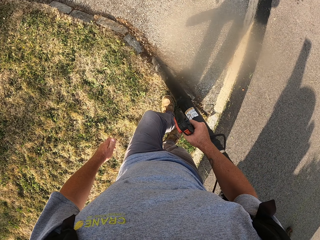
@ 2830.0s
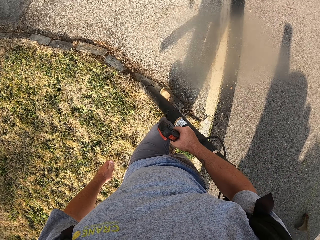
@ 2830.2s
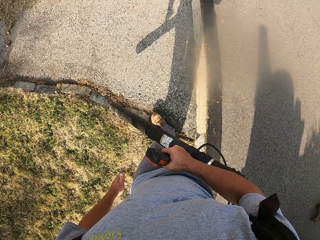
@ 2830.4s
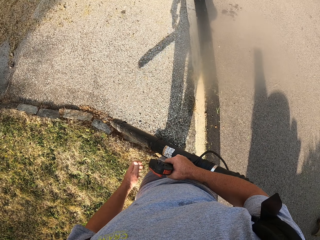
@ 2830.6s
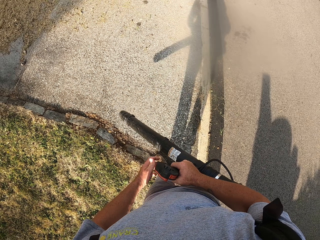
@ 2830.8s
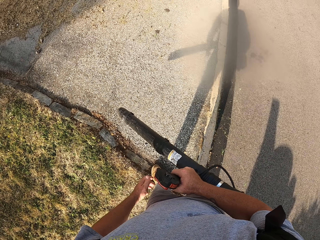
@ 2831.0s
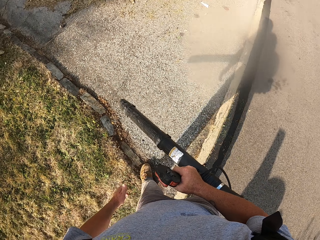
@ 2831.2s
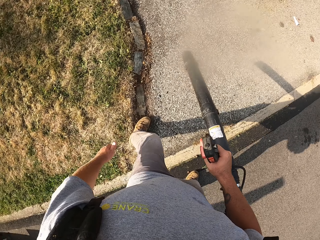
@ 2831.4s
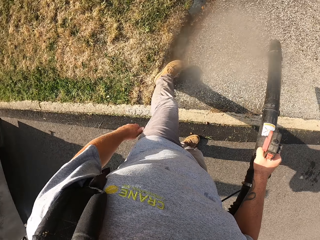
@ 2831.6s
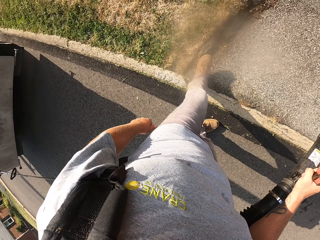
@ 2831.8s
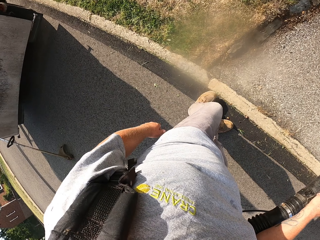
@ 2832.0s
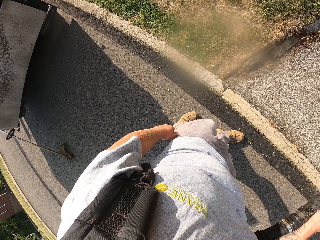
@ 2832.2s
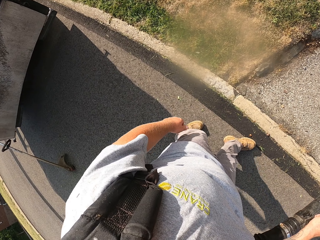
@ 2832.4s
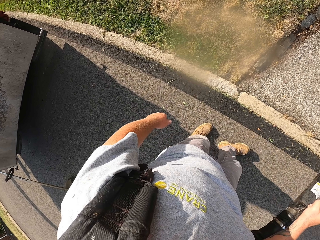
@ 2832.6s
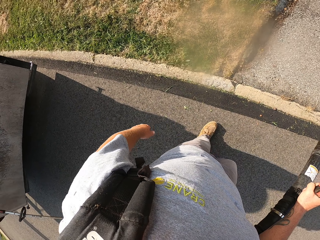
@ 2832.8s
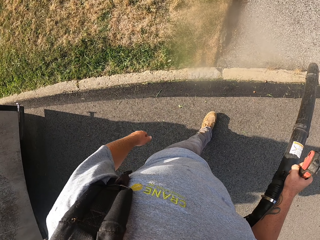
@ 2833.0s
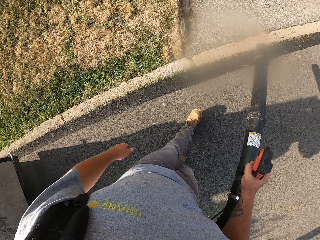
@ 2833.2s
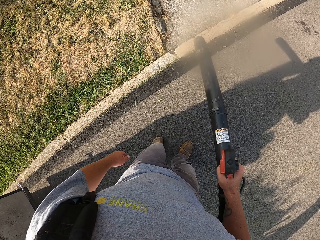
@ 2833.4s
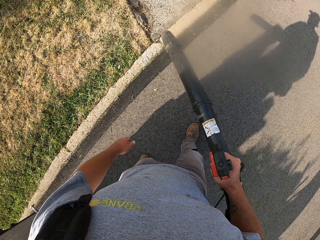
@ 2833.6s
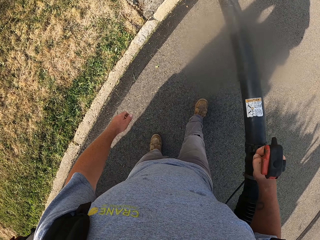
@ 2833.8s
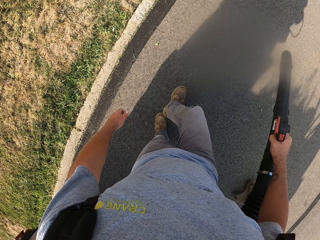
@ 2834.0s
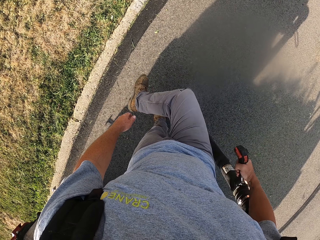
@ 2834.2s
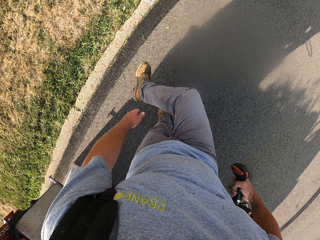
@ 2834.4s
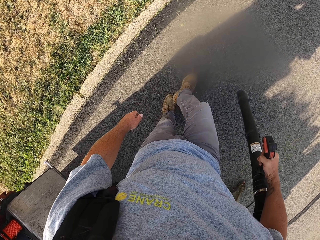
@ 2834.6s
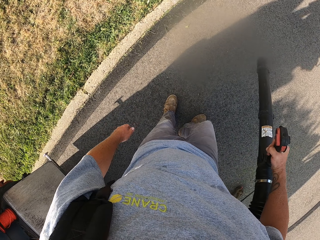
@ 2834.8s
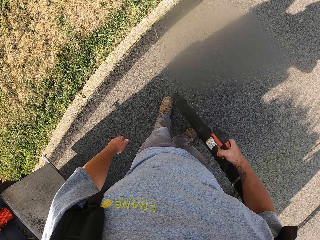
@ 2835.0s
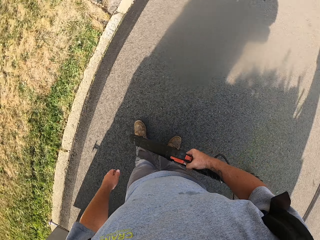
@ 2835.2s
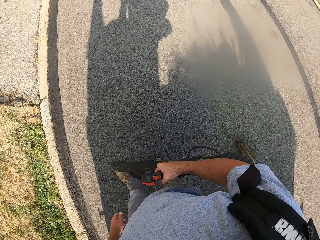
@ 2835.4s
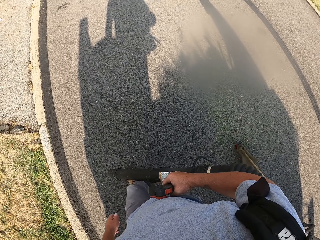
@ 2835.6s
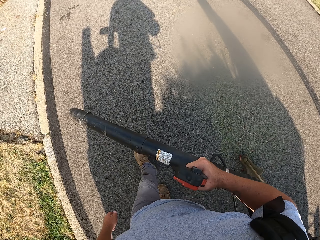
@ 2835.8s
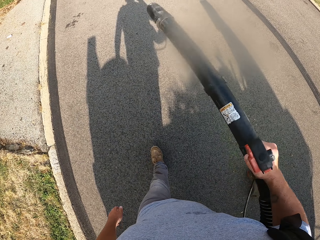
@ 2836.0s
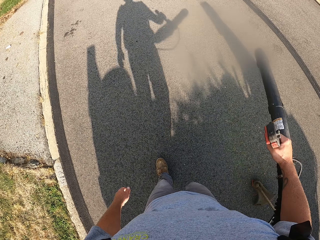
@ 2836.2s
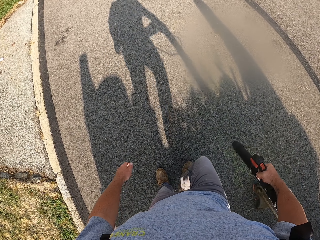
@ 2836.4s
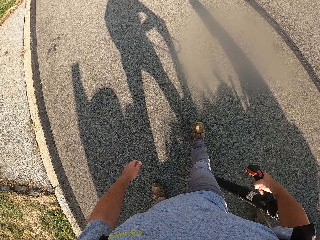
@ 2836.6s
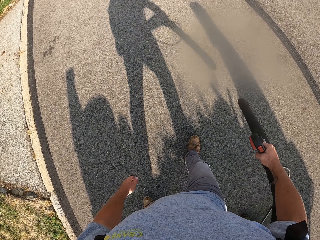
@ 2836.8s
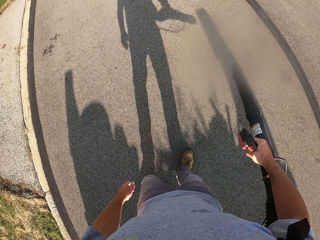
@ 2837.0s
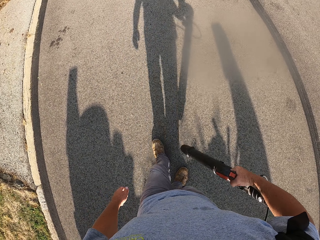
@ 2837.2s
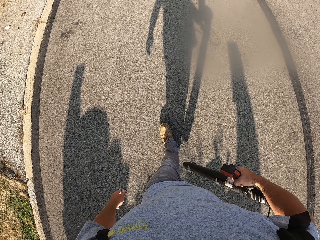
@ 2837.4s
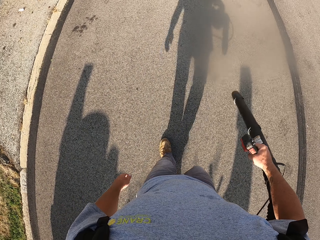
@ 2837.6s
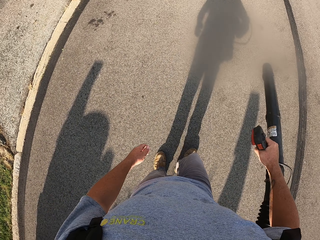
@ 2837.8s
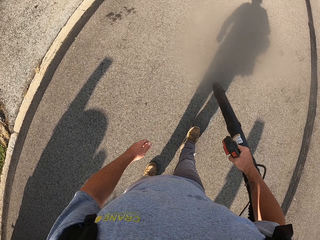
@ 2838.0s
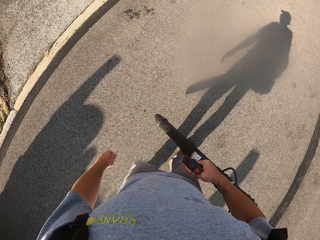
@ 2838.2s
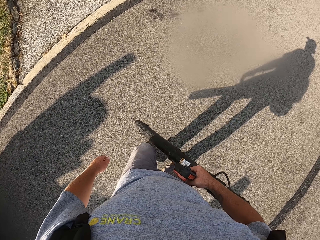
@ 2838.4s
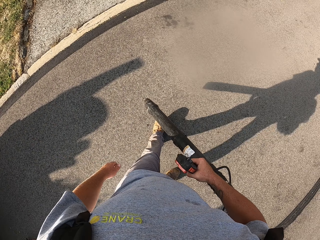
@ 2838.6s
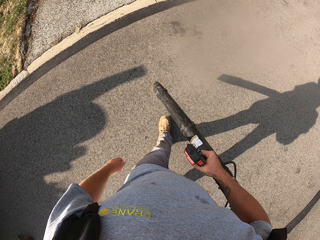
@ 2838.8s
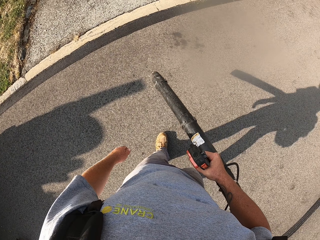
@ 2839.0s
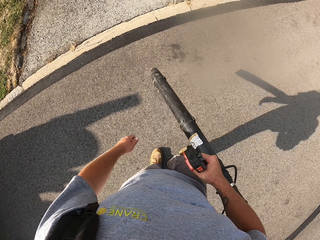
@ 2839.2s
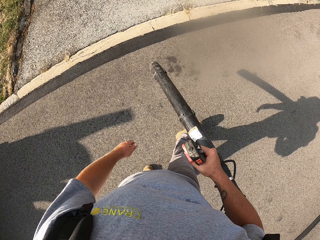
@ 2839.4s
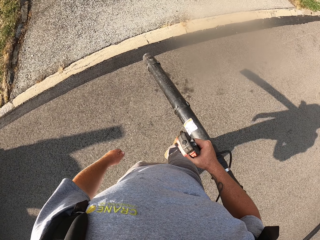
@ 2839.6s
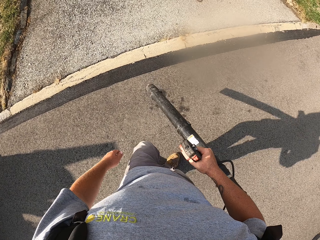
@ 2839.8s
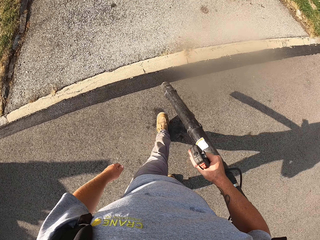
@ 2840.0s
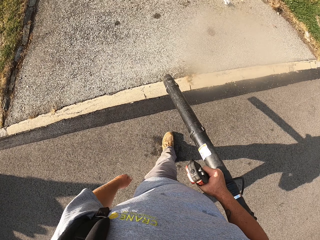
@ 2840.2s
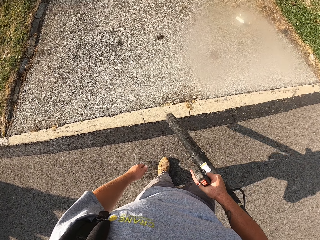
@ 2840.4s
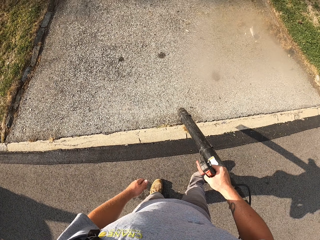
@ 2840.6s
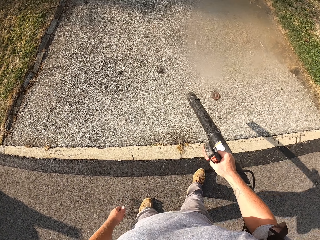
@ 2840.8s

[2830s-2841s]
The camera wearer moves the blower. They move backwards and blow the road.

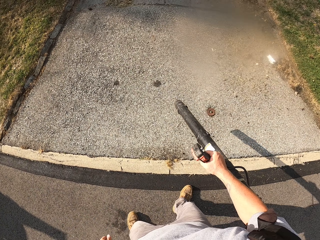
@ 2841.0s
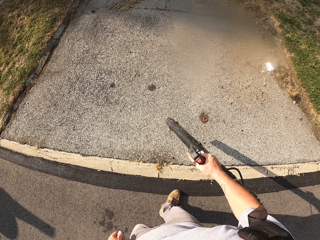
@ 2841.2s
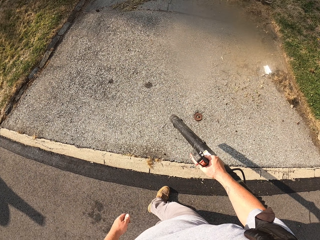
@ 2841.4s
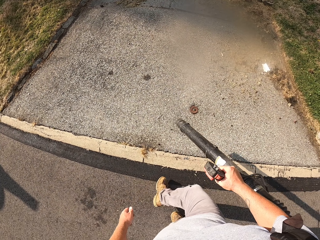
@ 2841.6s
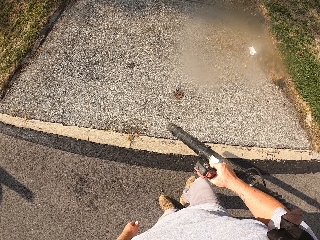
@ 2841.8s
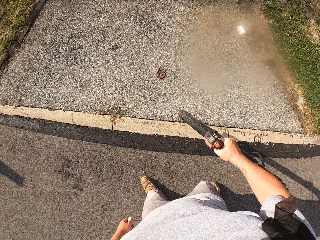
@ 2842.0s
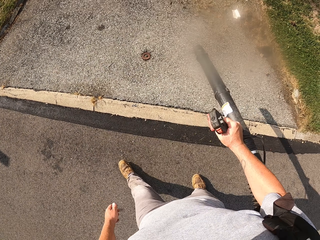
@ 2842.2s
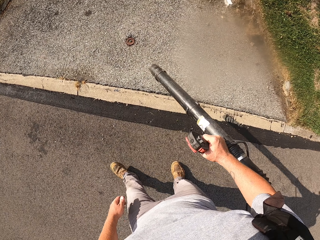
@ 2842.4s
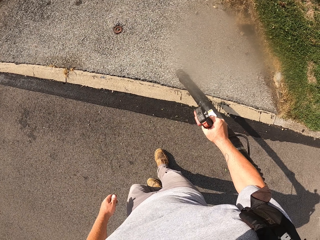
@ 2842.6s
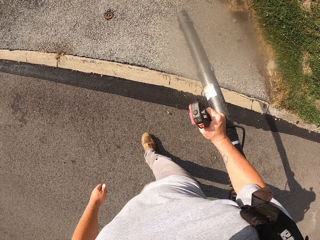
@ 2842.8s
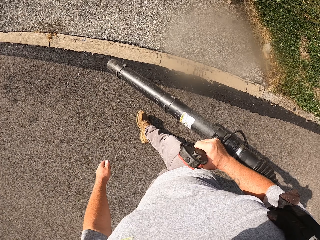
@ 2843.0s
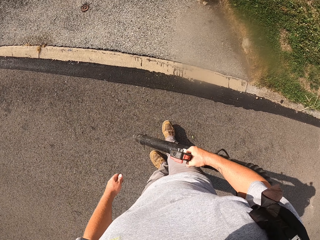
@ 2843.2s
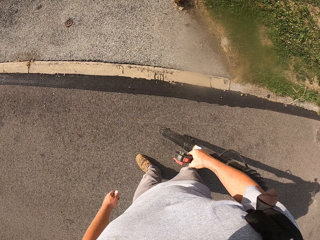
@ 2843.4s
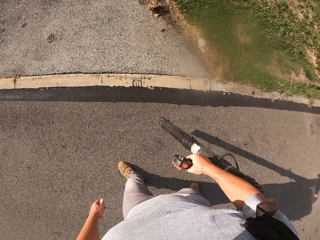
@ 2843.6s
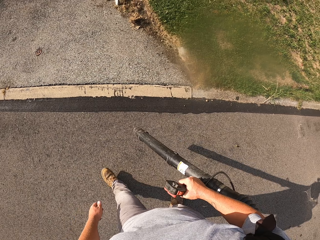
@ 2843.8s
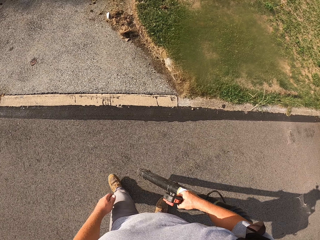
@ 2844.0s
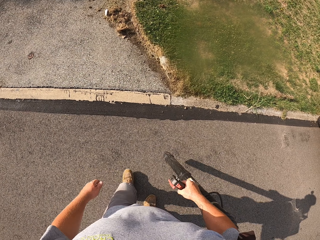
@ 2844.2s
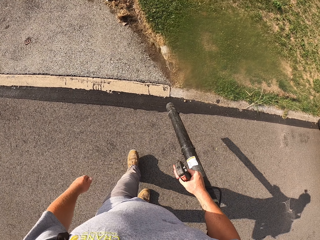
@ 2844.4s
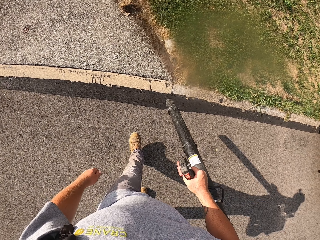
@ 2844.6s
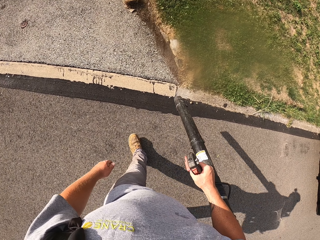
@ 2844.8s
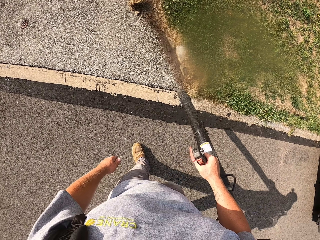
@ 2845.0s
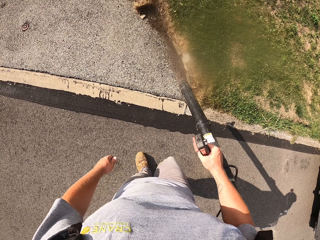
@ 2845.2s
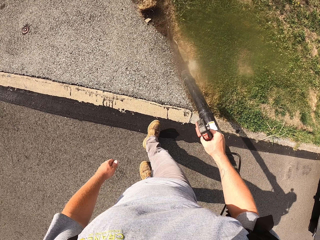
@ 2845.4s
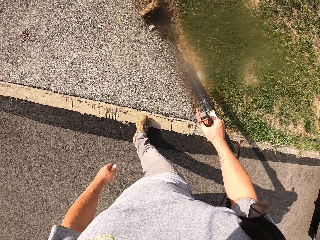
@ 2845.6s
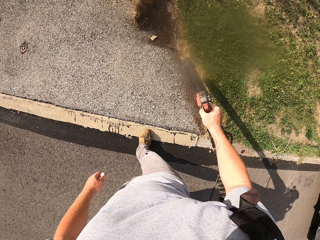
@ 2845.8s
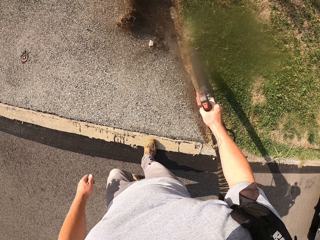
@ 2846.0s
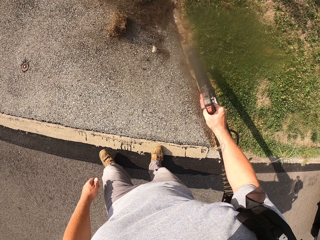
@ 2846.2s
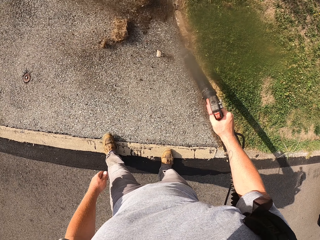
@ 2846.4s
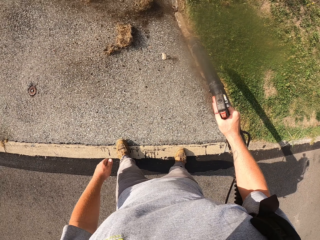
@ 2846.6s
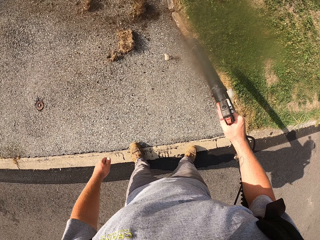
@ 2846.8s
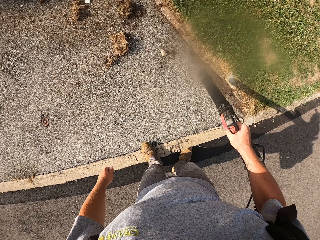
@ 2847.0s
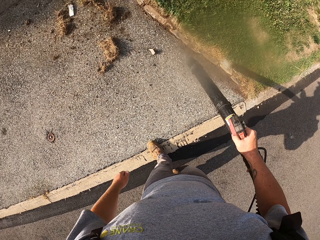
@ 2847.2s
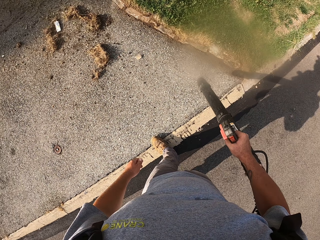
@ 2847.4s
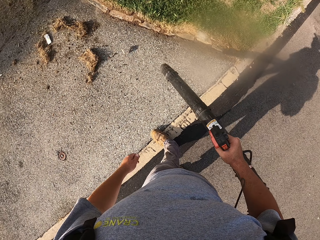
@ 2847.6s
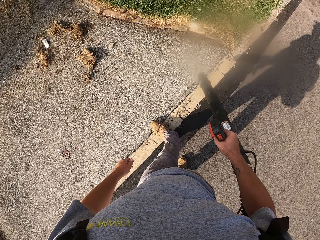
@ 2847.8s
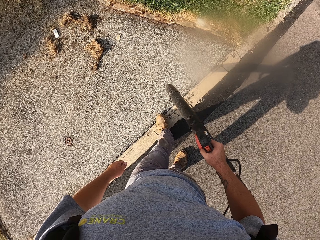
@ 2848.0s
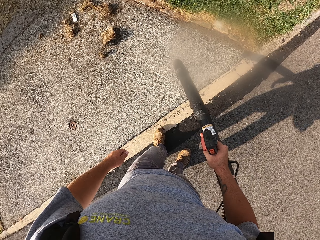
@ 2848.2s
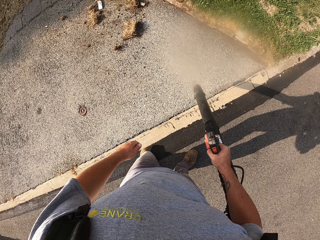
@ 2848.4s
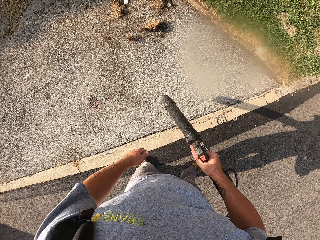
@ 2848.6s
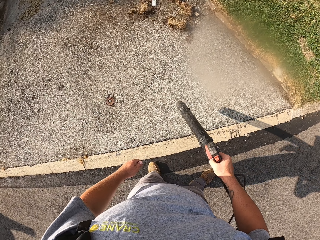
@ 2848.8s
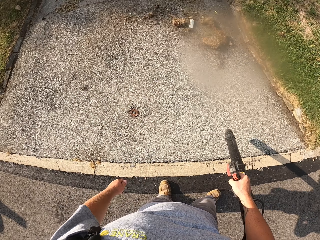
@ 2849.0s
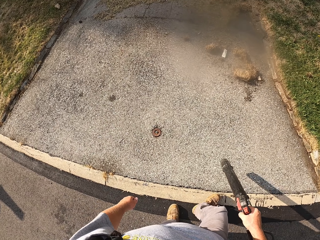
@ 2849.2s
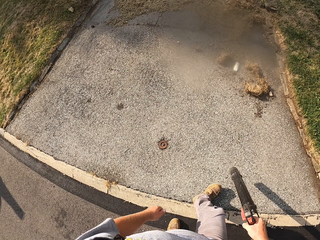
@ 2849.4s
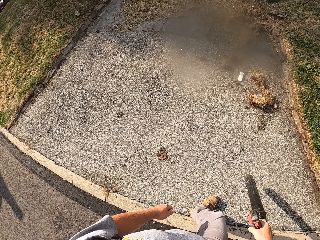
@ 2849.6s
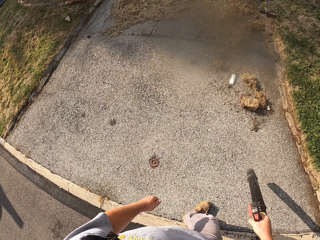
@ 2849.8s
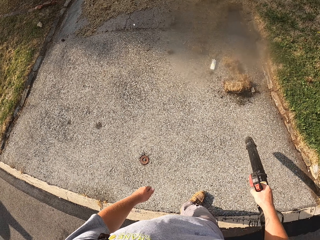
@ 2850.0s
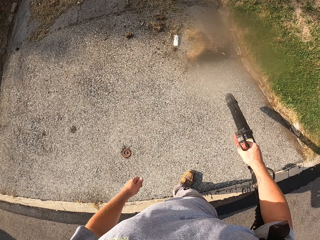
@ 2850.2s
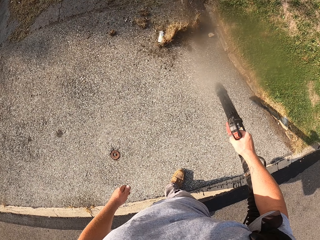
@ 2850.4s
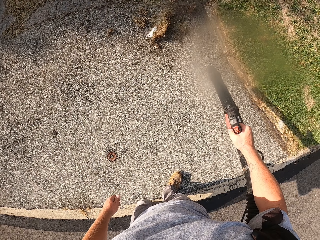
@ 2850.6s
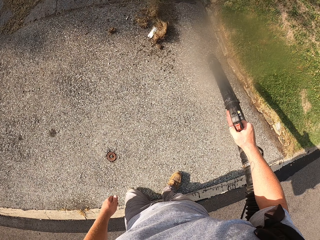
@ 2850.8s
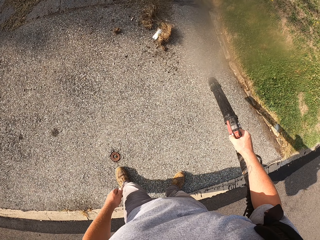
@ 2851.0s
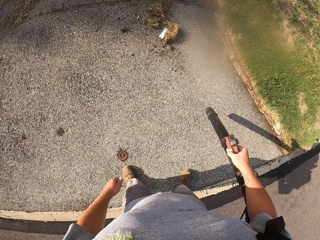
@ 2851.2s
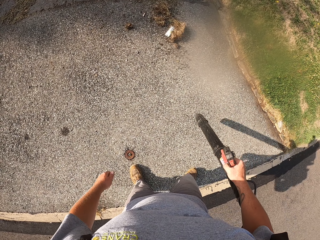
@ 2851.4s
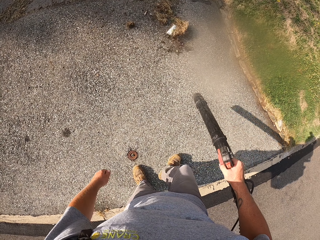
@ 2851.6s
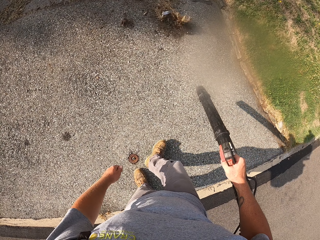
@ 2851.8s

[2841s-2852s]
The camera wearer blows dust.
